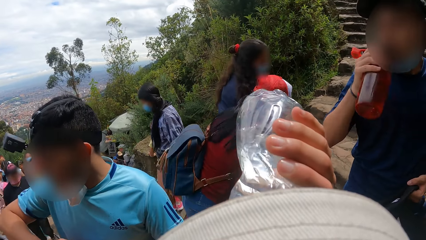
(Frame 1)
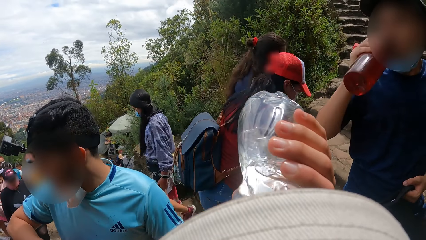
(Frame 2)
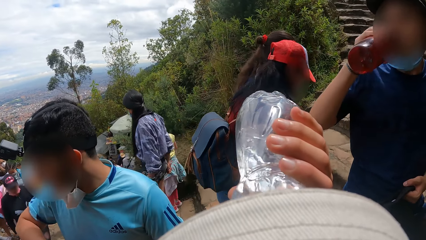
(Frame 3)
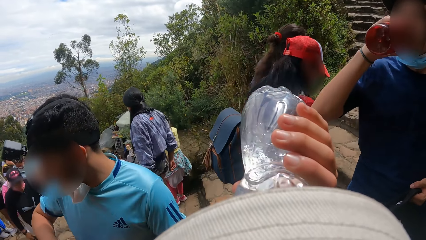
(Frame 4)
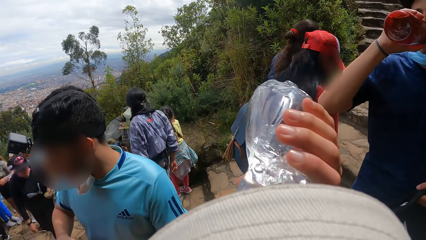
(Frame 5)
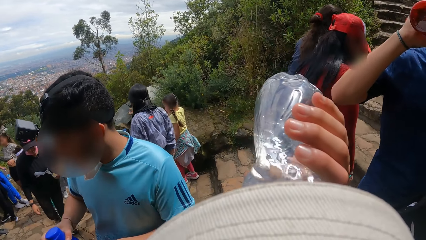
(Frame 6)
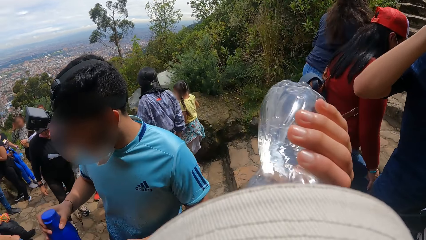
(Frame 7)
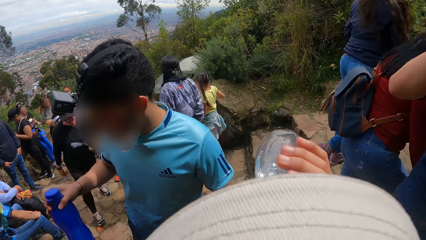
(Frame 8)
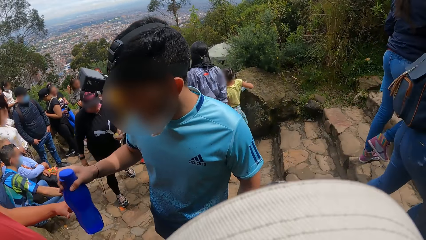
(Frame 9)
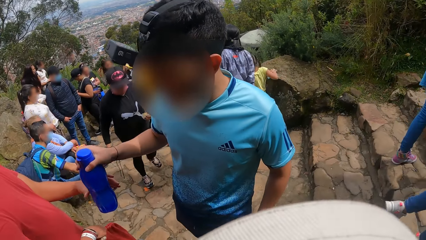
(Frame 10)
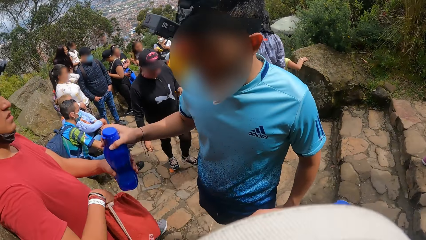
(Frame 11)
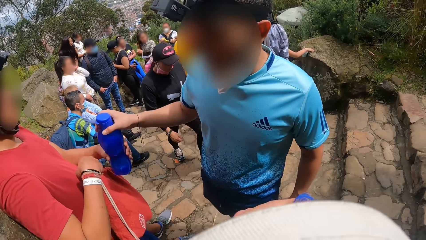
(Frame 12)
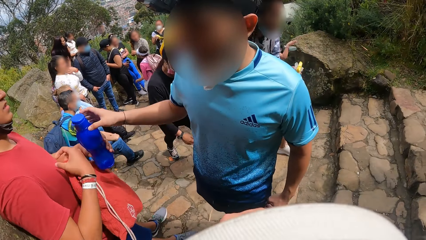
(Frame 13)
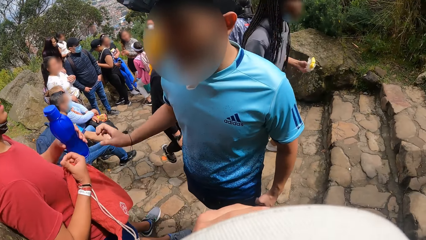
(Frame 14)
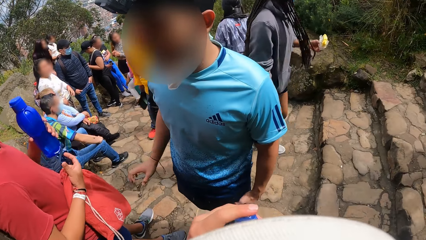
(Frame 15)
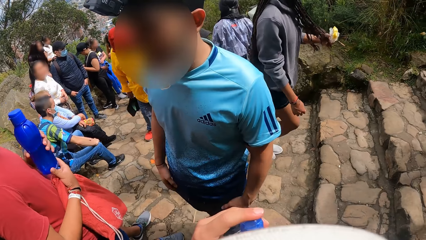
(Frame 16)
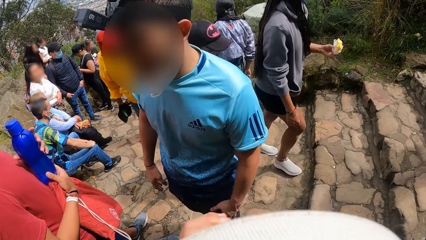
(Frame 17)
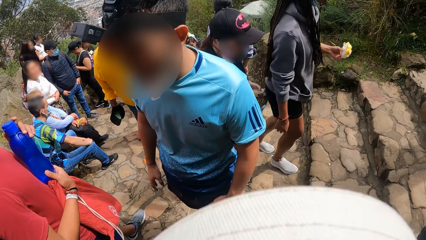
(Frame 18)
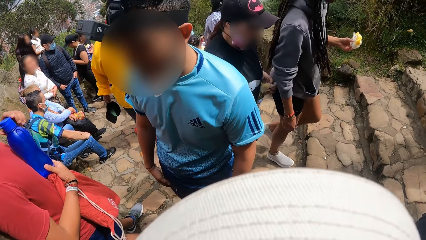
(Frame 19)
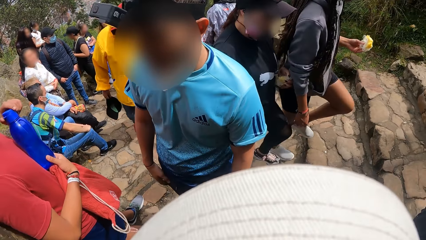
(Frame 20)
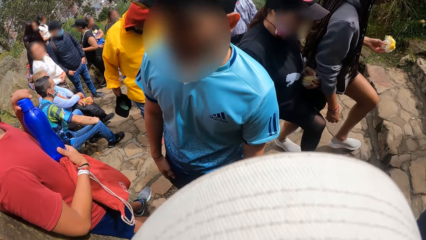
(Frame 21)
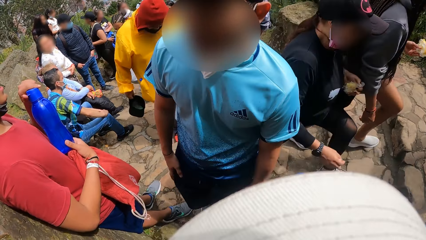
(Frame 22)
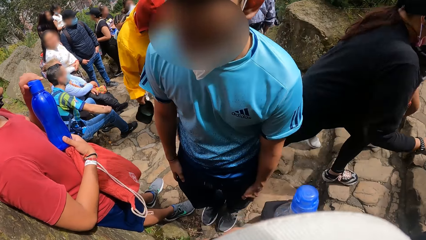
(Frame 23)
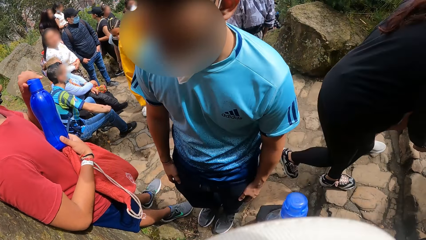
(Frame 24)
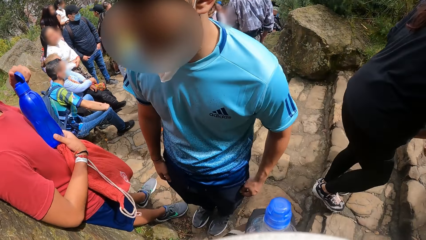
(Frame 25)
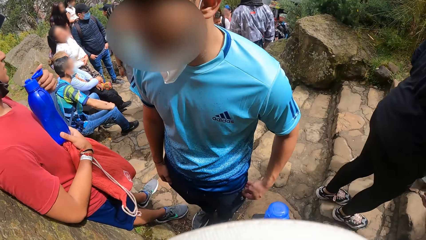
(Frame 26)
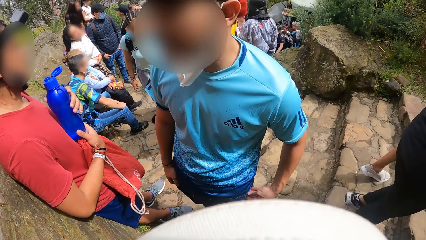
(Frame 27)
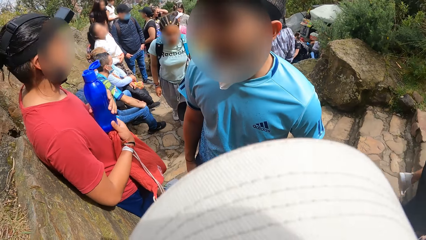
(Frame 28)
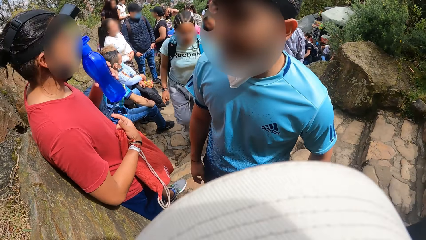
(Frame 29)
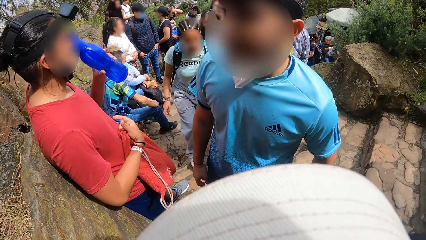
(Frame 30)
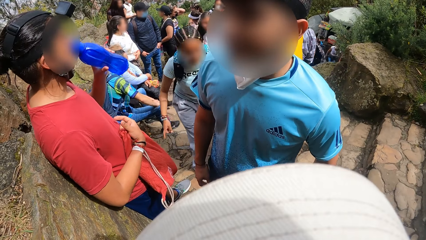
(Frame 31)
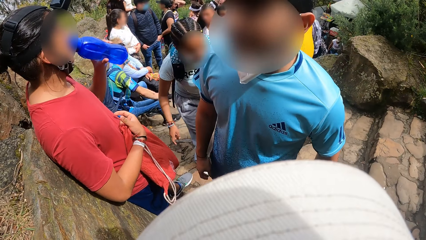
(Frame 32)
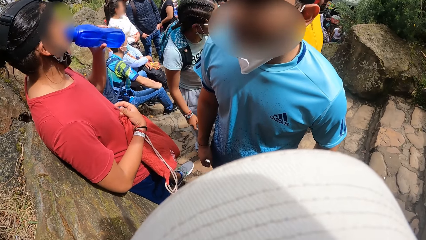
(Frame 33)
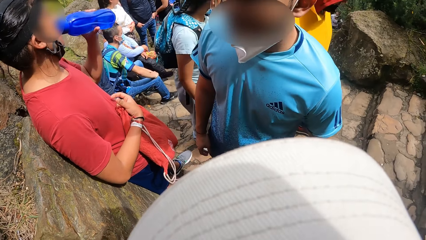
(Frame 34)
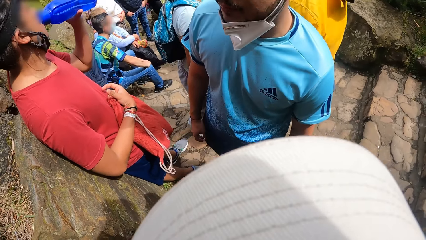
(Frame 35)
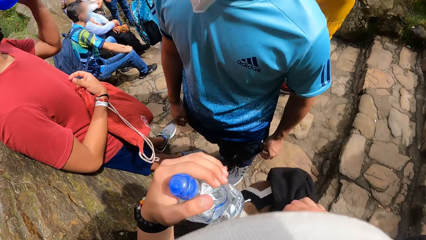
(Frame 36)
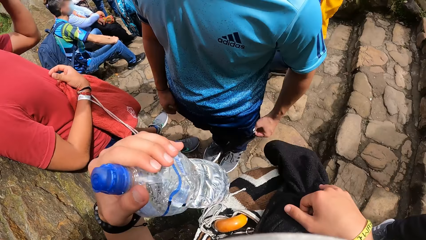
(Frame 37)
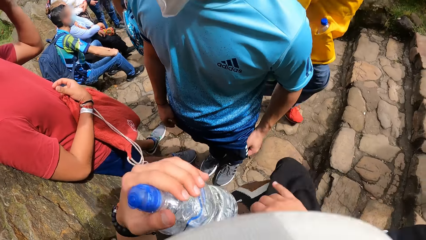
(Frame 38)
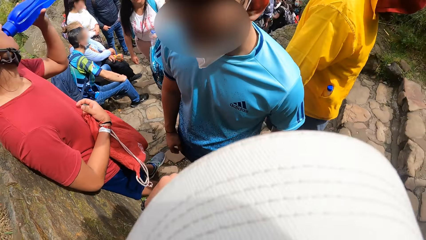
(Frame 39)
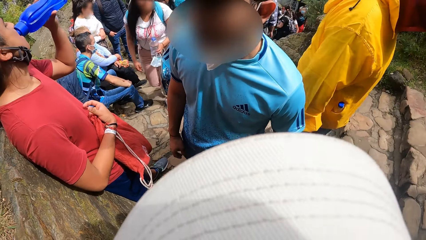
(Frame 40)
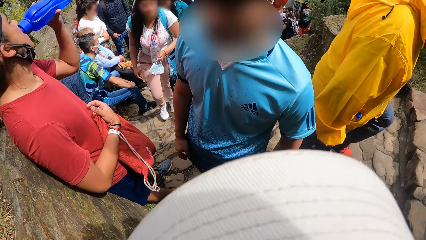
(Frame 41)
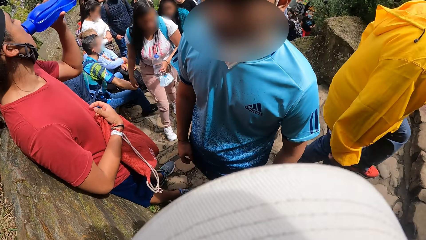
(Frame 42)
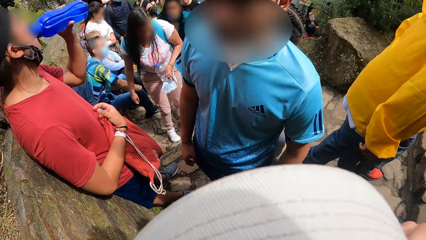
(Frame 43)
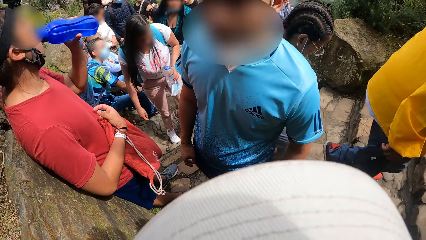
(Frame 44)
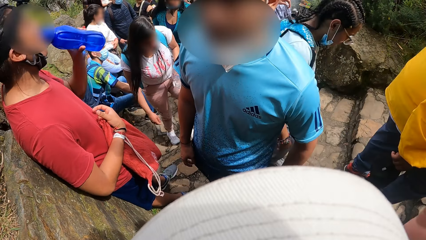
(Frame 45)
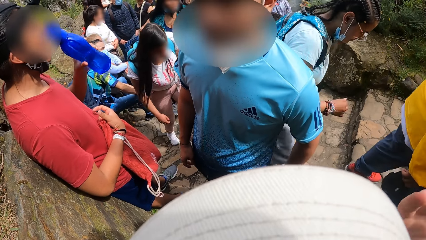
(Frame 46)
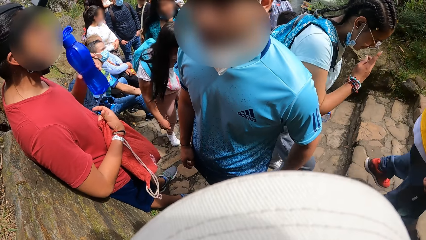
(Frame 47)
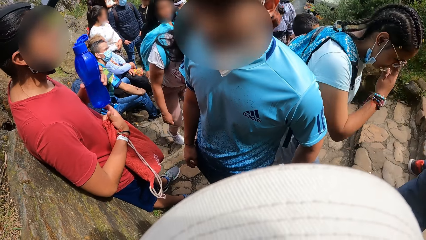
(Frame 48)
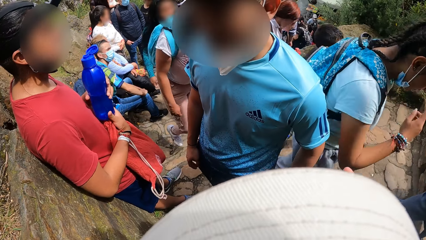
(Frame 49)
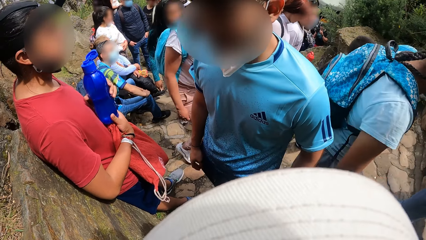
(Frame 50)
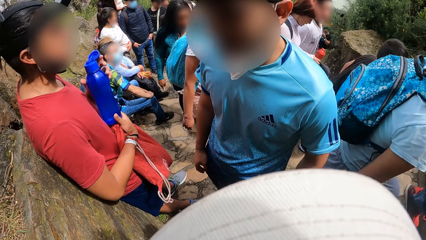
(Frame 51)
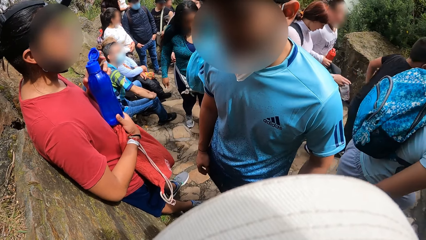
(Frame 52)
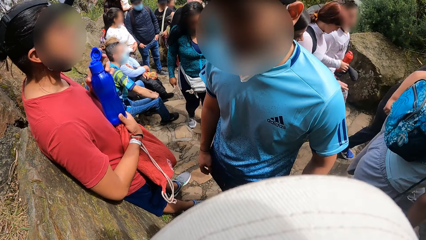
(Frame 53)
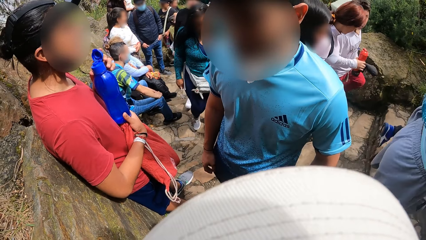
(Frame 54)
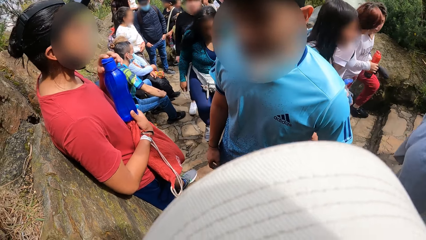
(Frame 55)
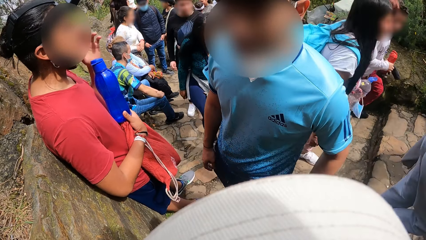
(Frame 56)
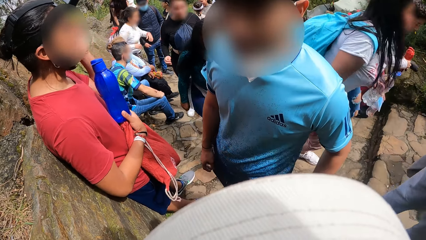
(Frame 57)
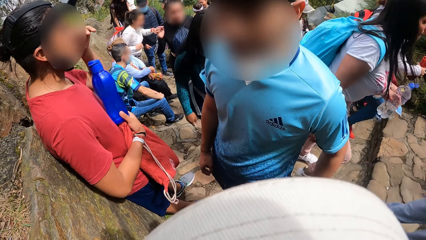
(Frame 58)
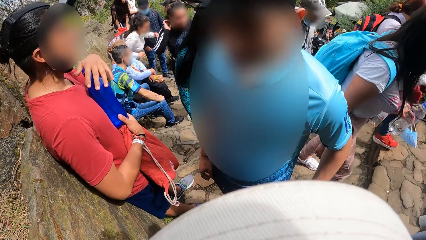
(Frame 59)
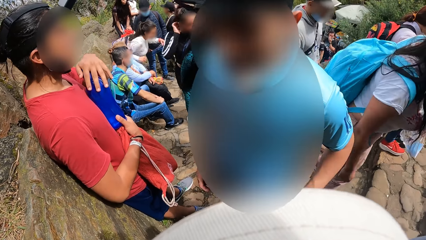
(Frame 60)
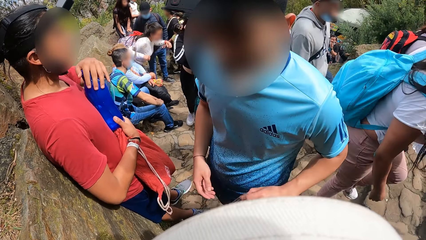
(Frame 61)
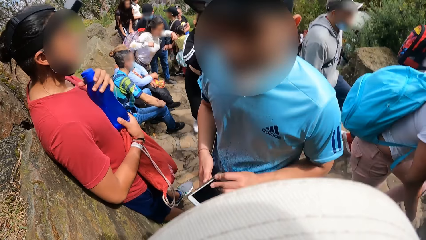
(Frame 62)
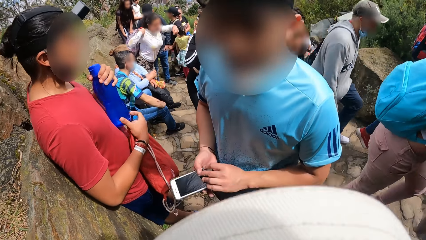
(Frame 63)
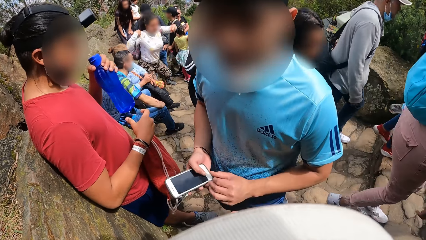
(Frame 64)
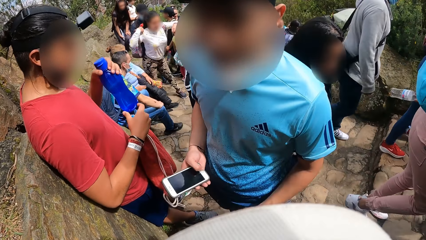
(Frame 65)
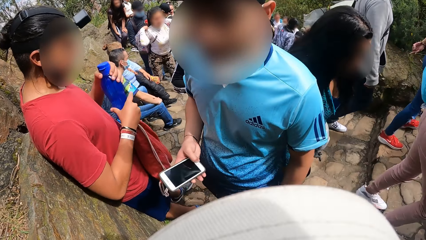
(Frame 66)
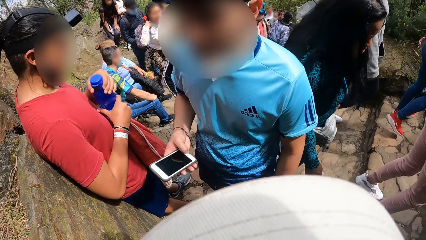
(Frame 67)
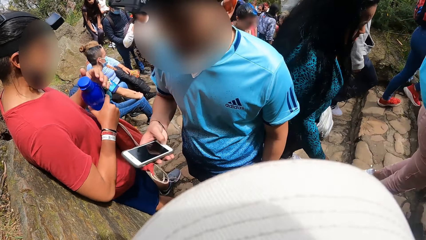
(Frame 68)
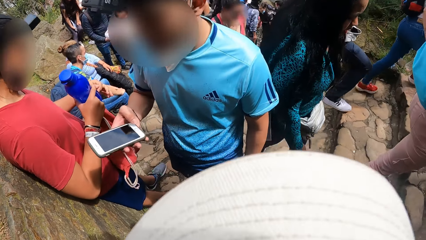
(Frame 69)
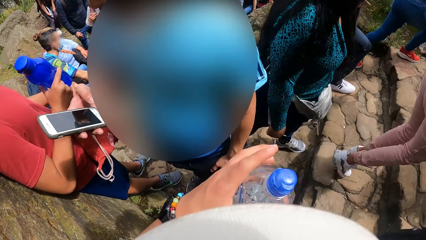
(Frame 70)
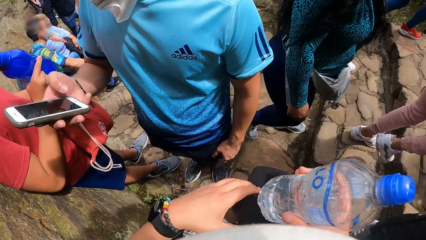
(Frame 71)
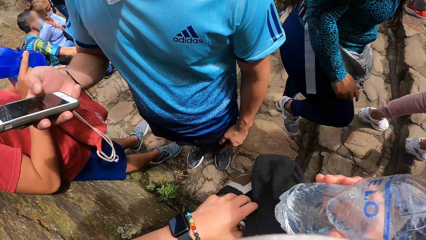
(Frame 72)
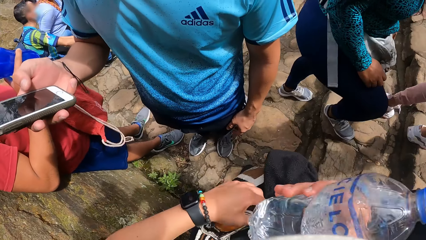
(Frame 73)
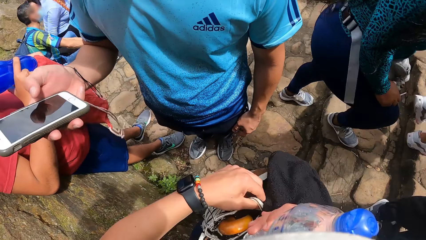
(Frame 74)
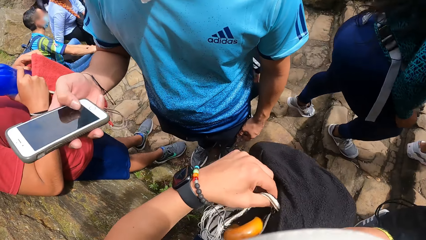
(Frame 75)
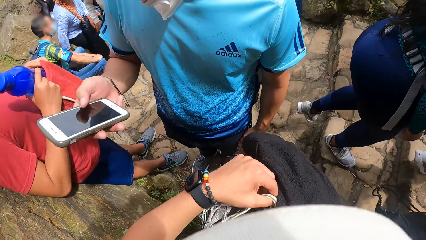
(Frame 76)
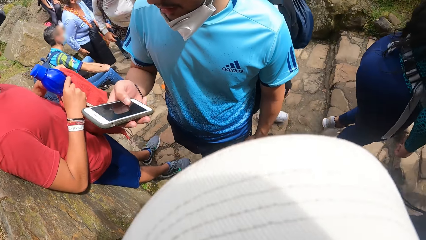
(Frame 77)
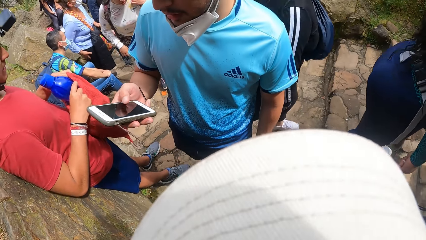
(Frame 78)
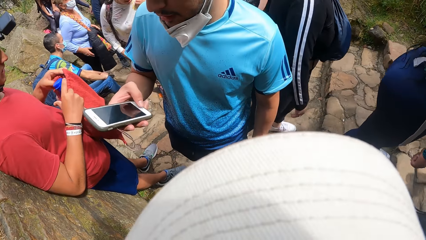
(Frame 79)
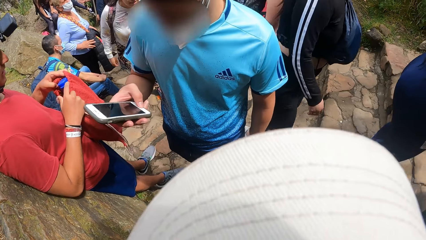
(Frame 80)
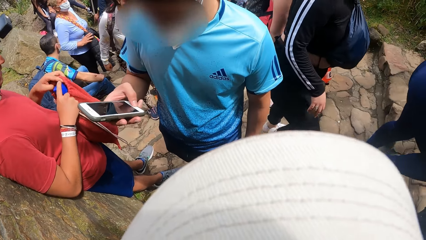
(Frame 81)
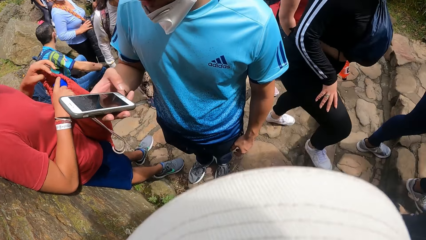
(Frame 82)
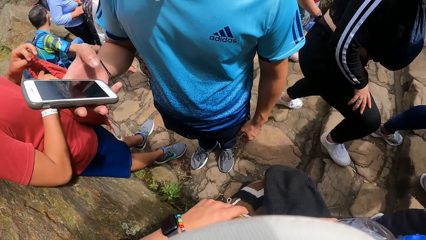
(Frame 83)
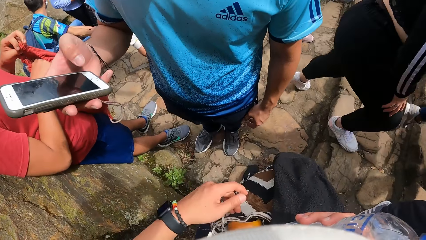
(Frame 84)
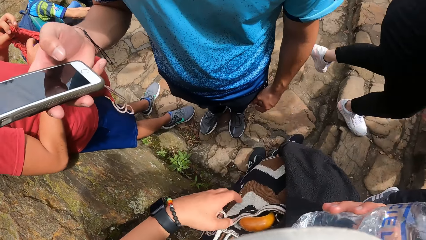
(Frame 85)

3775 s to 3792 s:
A man drinks water from the water bottle in his right hand. Another man collects the water bottle from a third man's right hand with his left hand. The second man places the water bottle in his left hand on his right hand, opens the lid of the water bottle on his right hand with his left hand, and drinks water from the water bottle in his left hand. The third man picks up a phone from his trousers pocket with his left hand. The camera wearer opens a bag. The third man puts a hand in the pocket. The second man closes the lid of the water bottle on his right hand with his left hand. The third man passes the phone from his left hand to his right hand and operates the phone in his right hand with his right hand. The second man opens a bag. The camera wearer puts a water bottle in the bag. The second man puts the water bottle in his right hand into the knapsack in his left hand.
